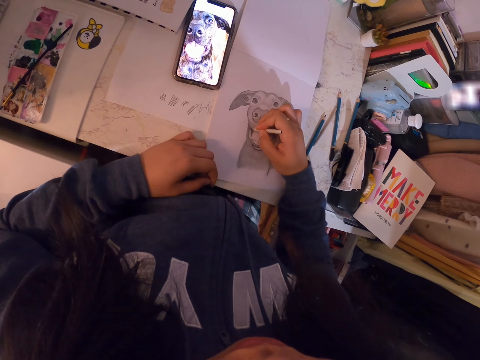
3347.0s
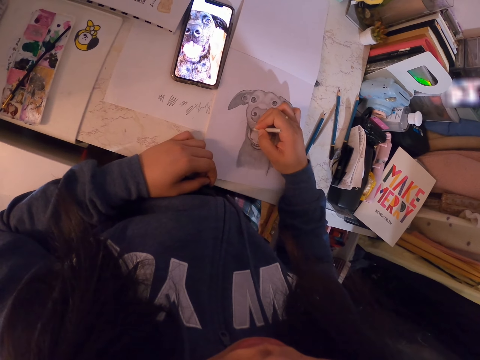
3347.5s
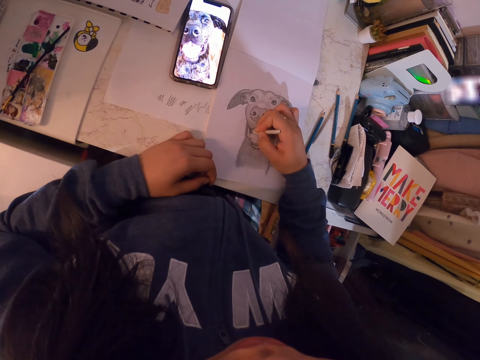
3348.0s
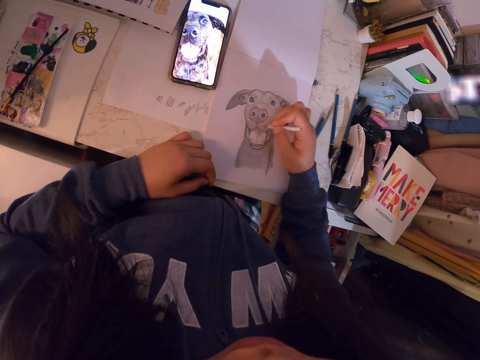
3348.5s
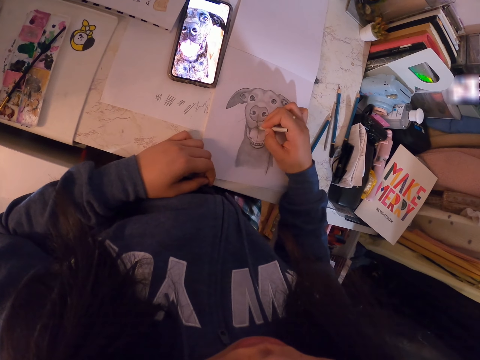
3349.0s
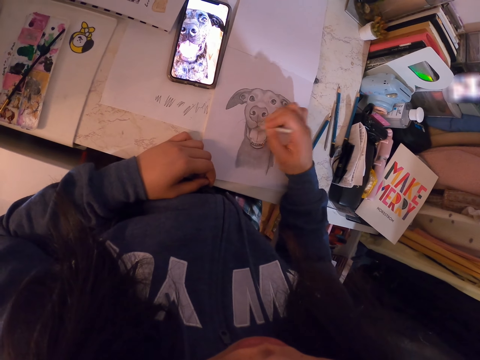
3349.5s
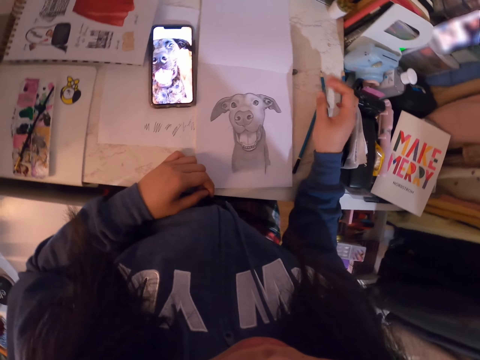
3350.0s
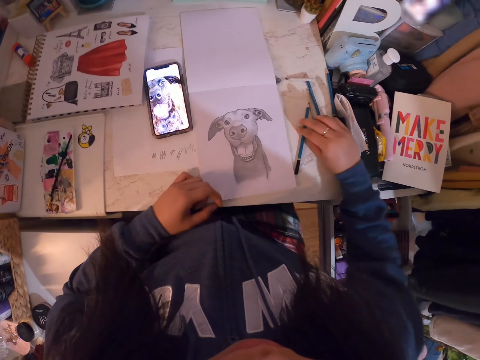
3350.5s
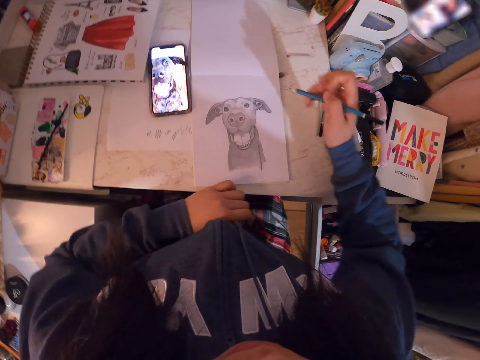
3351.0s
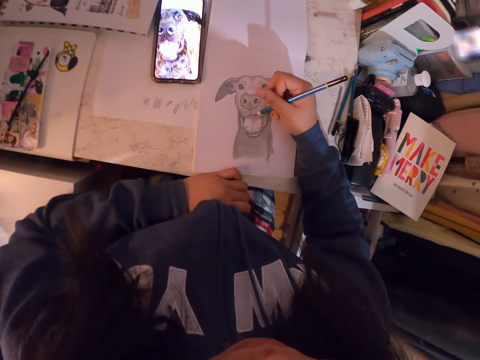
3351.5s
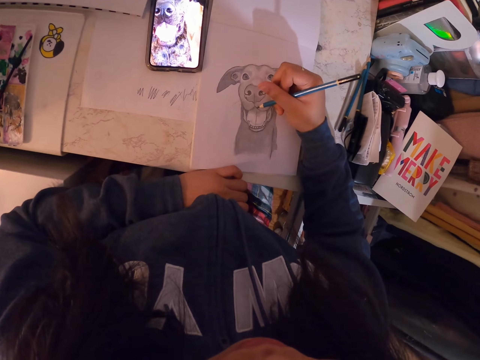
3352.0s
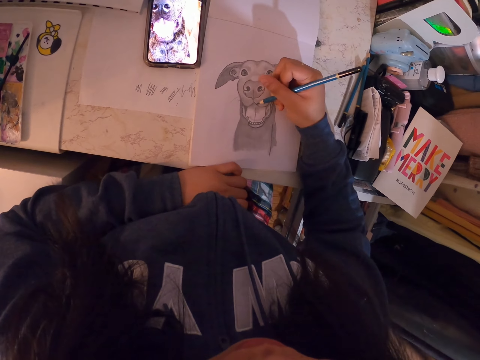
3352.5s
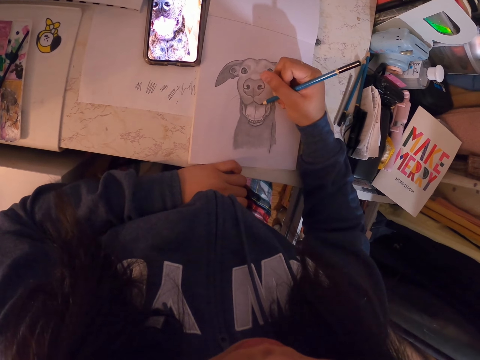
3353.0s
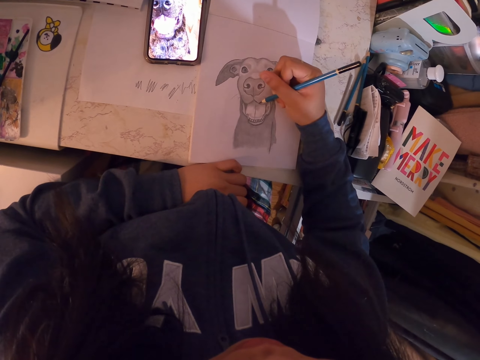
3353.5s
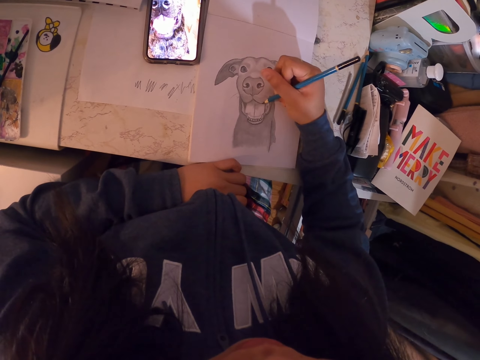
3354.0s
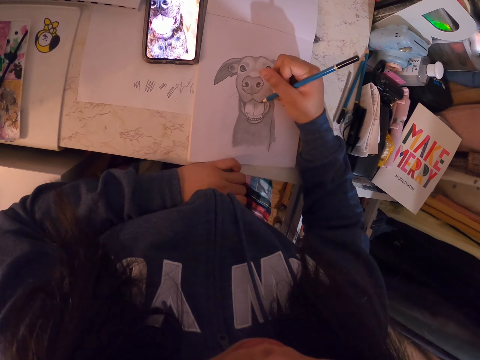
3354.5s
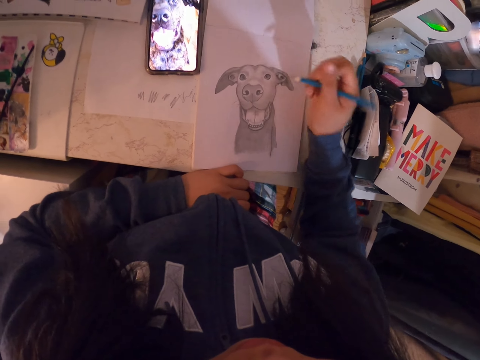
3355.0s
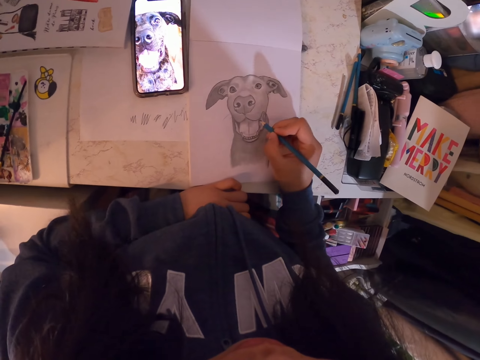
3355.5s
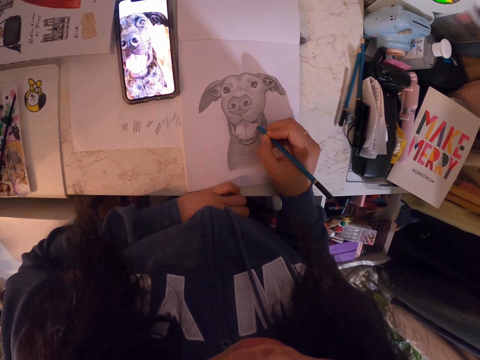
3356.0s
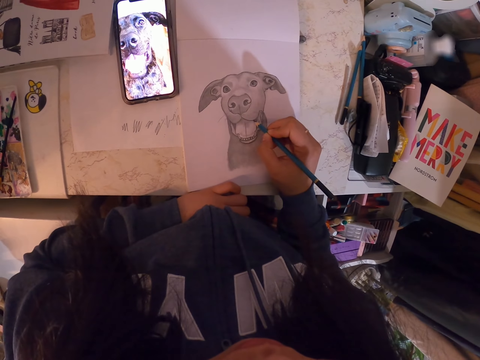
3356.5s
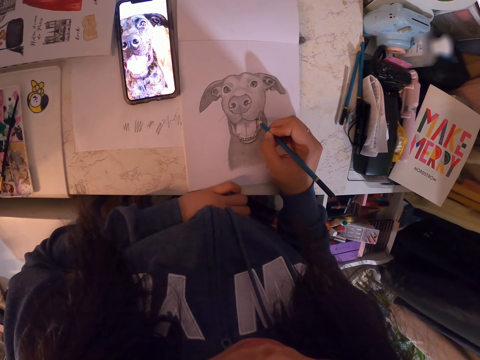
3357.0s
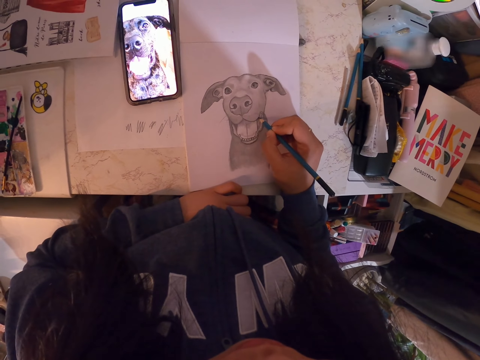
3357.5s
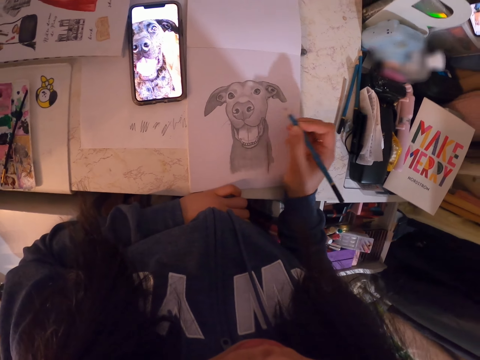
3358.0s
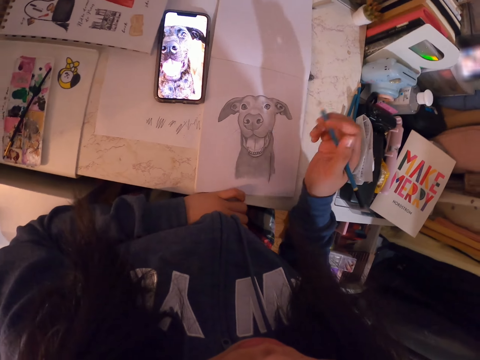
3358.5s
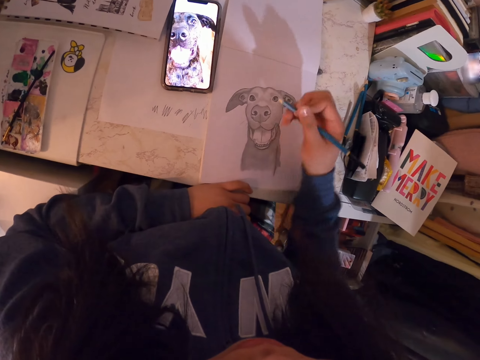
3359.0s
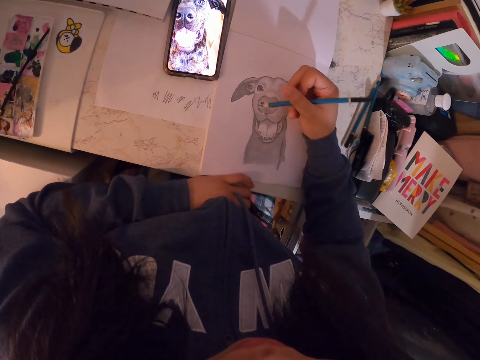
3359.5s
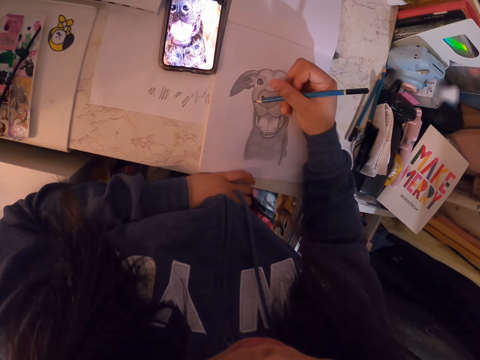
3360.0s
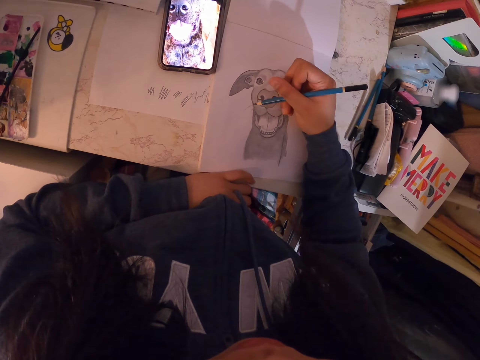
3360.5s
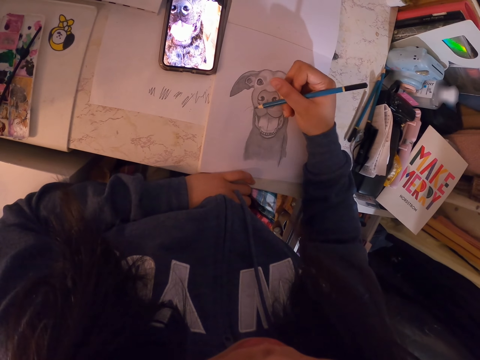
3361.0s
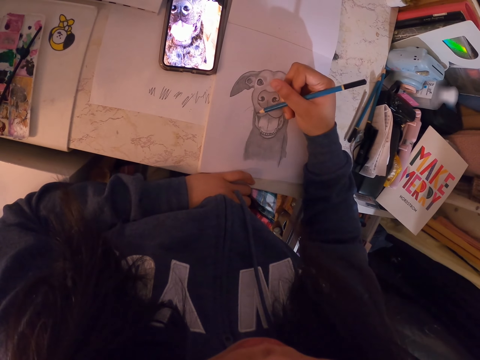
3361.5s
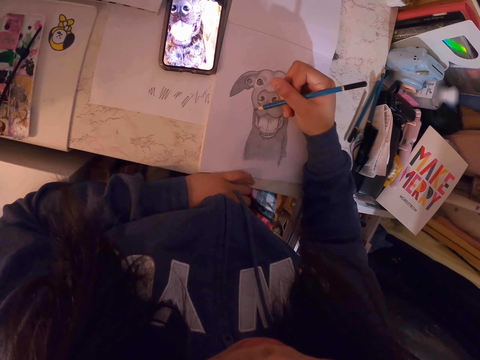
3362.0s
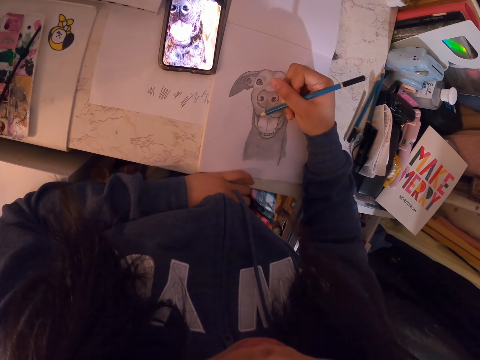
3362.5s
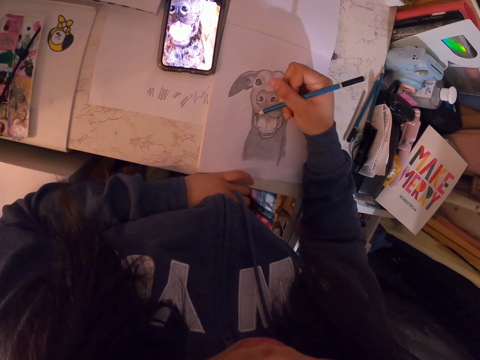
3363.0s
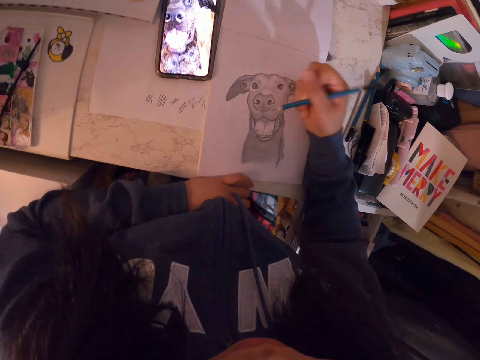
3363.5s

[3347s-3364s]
The camera wearer puts the pen on the table. They pick up the pen on the table. They draw in the book with the pen. They look at the drawing. They draw on the paper.

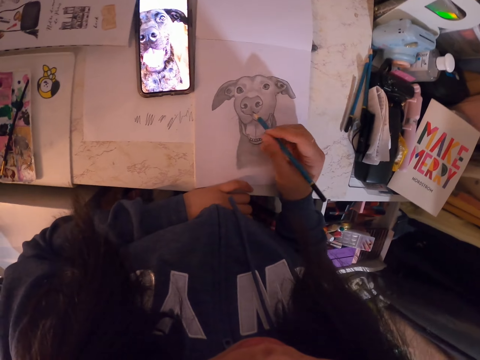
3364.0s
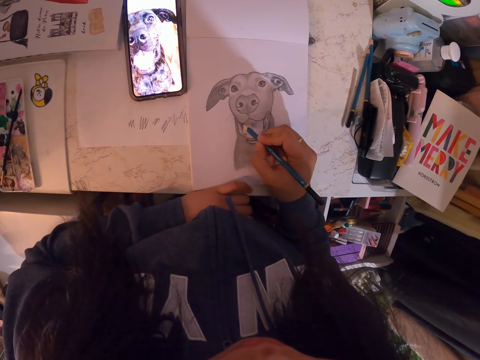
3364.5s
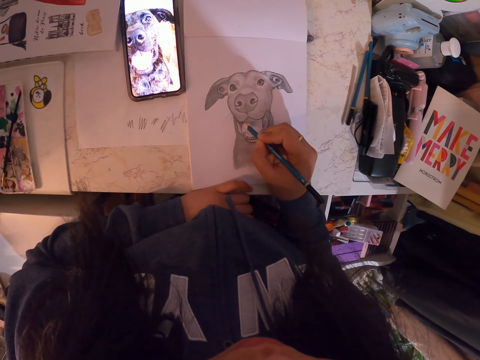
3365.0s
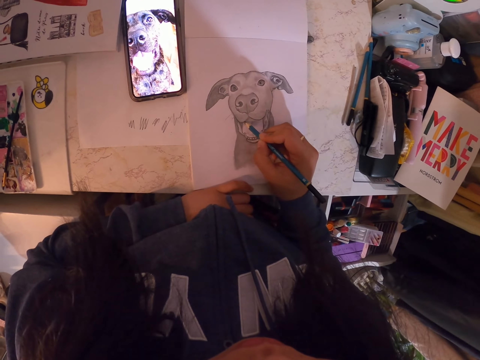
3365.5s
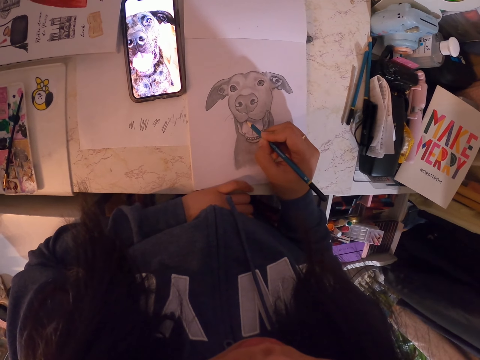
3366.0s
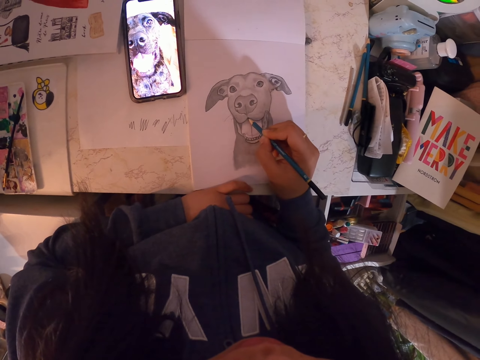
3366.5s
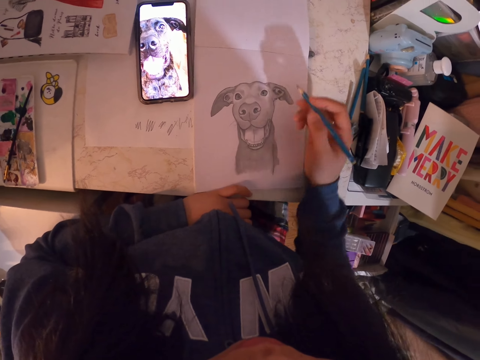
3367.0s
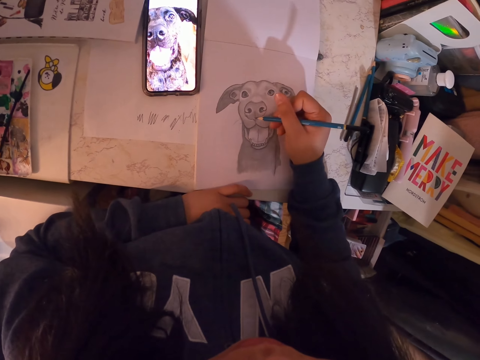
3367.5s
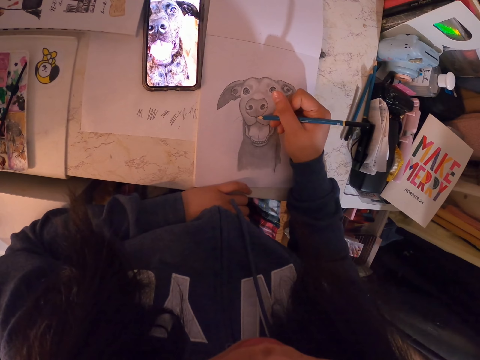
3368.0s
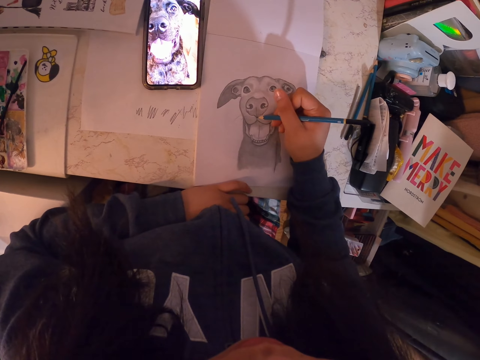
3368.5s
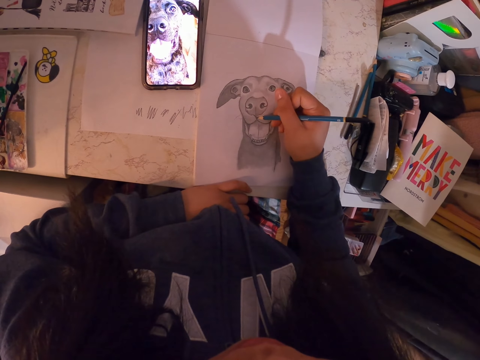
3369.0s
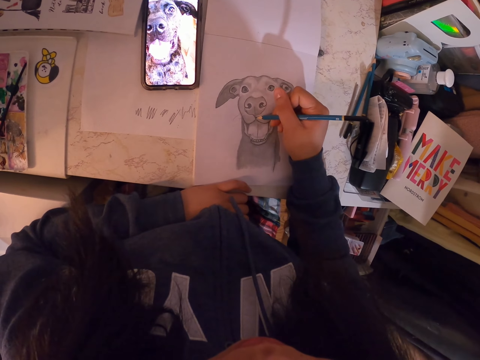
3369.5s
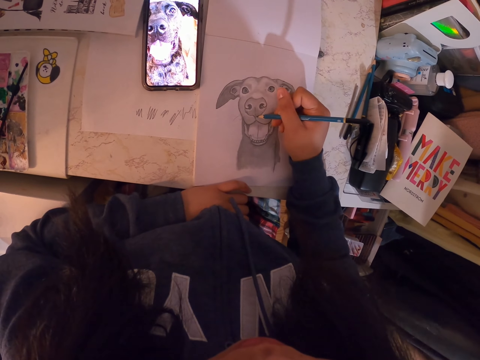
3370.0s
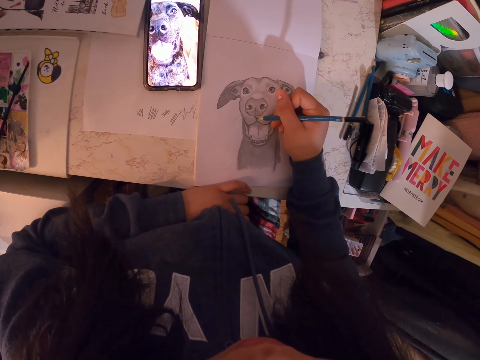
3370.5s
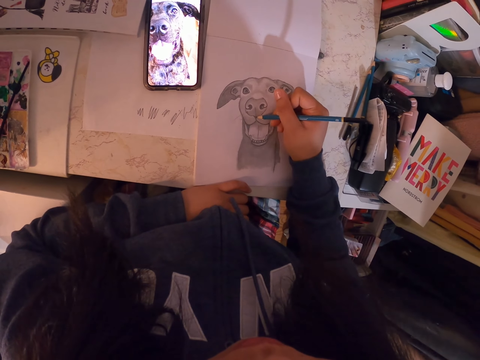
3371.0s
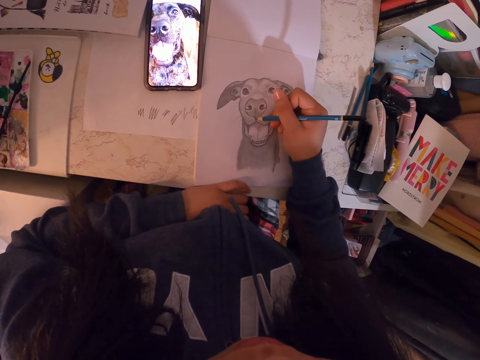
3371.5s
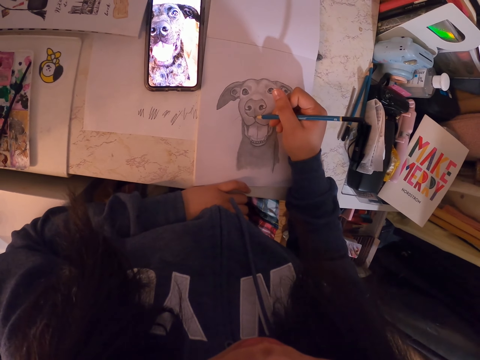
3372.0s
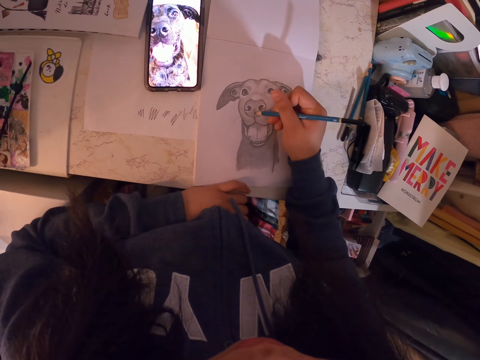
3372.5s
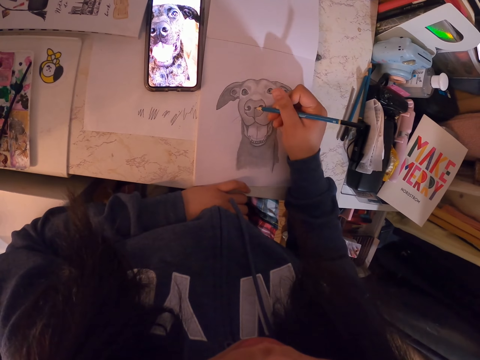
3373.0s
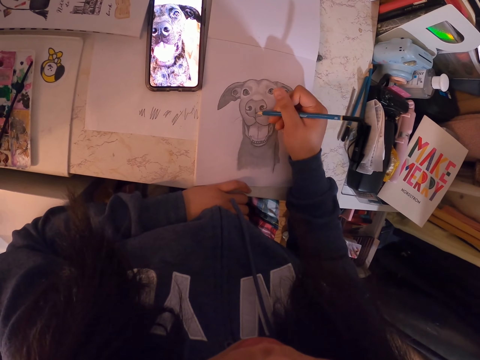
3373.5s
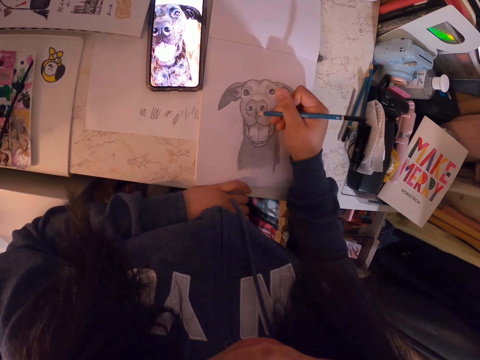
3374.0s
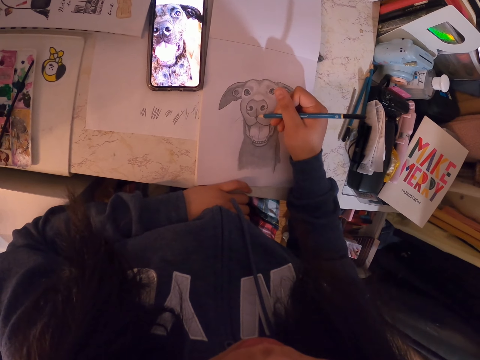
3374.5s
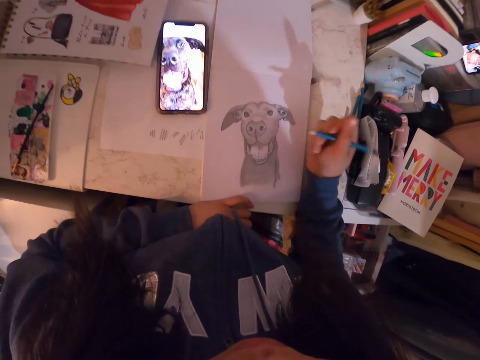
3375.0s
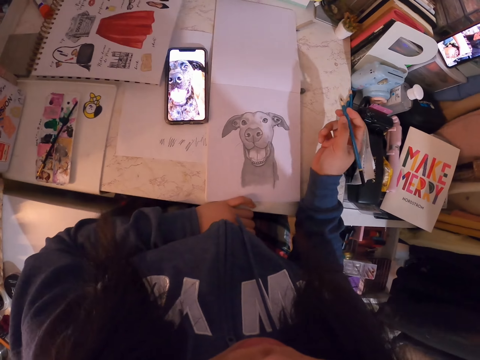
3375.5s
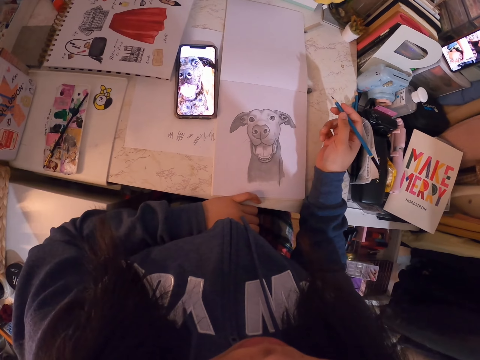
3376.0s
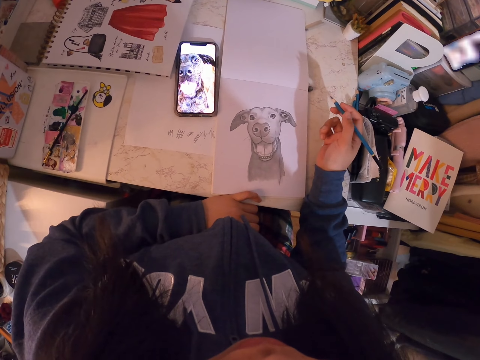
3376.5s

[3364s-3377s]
The camera wearer looks at the drawing.
